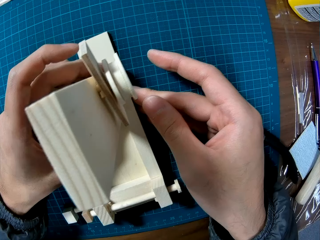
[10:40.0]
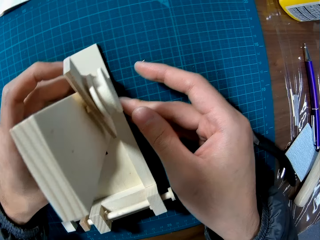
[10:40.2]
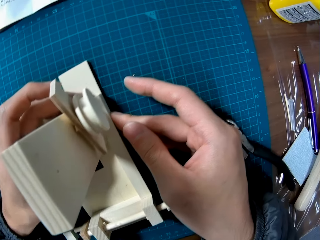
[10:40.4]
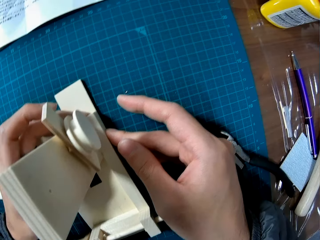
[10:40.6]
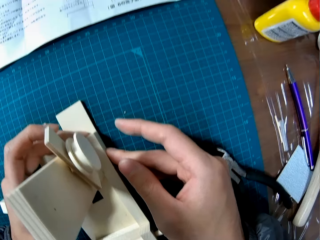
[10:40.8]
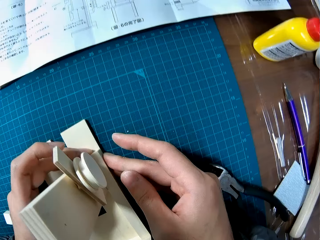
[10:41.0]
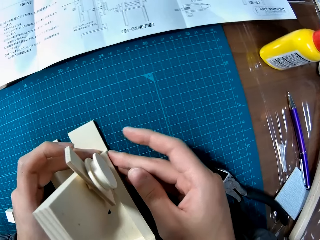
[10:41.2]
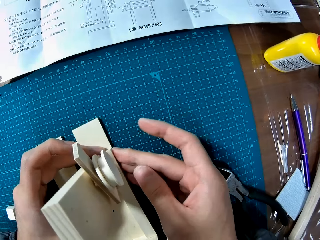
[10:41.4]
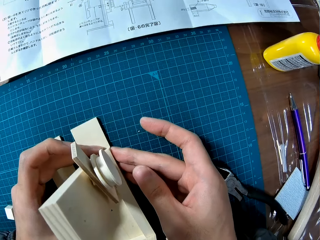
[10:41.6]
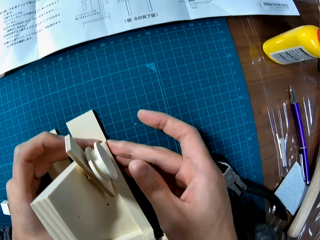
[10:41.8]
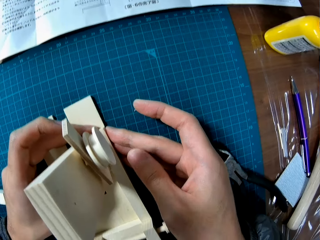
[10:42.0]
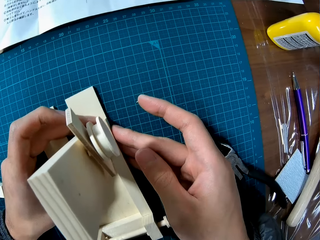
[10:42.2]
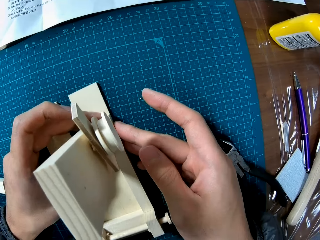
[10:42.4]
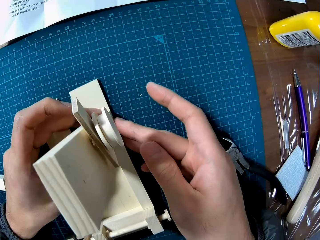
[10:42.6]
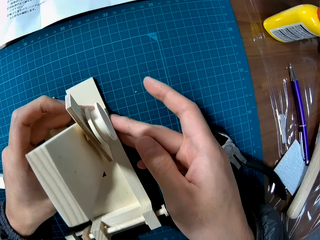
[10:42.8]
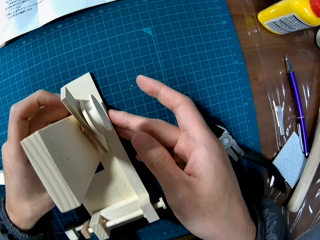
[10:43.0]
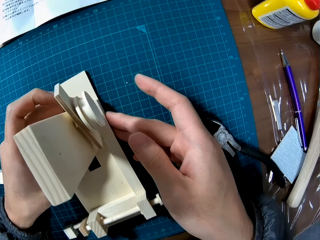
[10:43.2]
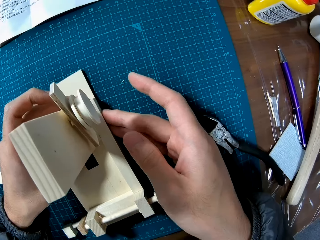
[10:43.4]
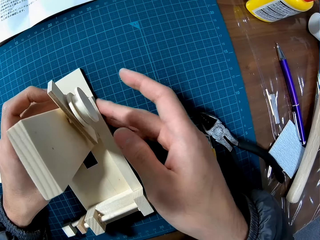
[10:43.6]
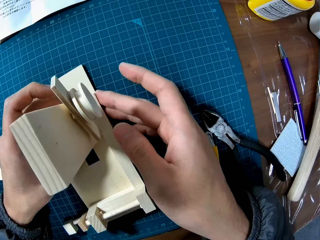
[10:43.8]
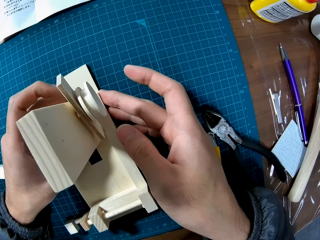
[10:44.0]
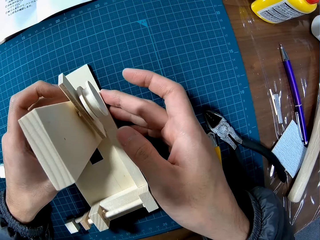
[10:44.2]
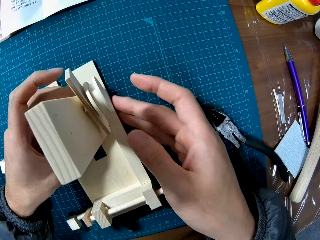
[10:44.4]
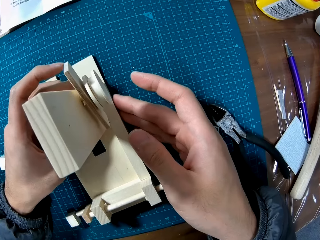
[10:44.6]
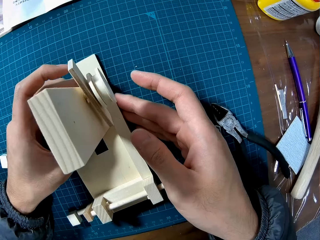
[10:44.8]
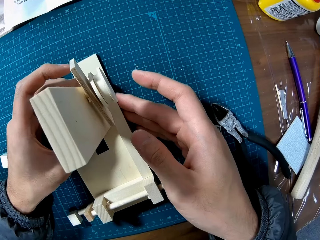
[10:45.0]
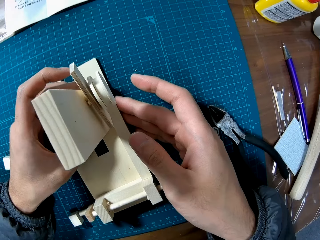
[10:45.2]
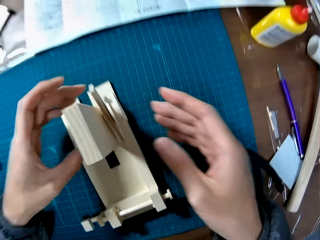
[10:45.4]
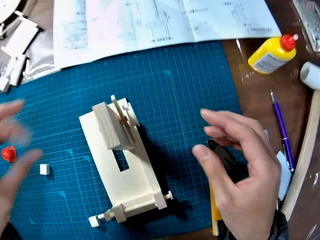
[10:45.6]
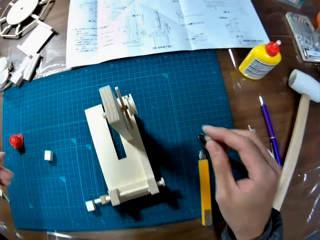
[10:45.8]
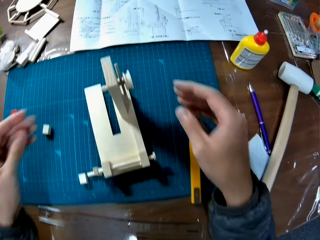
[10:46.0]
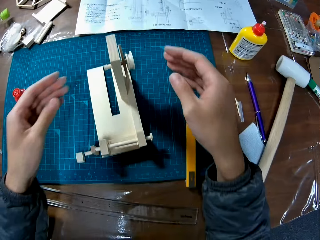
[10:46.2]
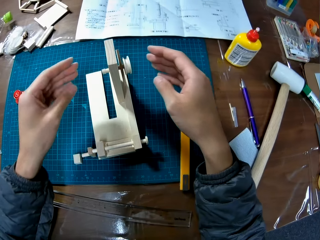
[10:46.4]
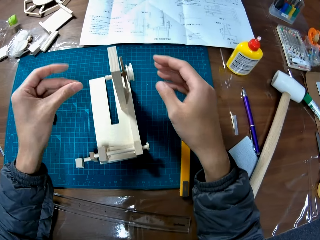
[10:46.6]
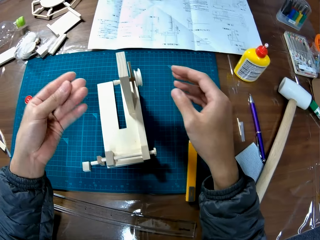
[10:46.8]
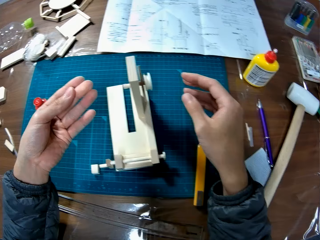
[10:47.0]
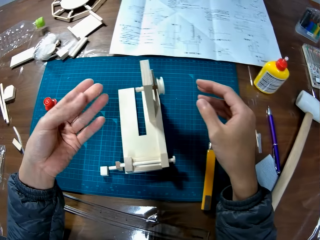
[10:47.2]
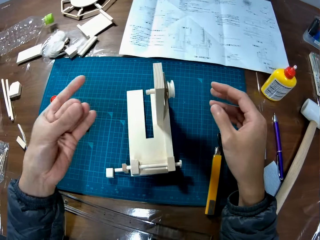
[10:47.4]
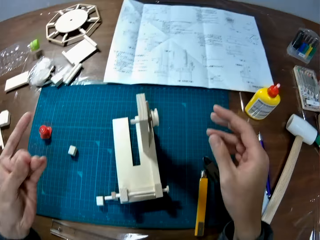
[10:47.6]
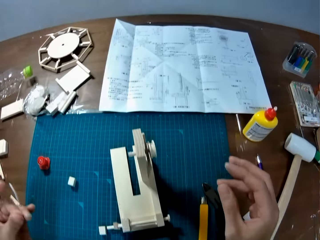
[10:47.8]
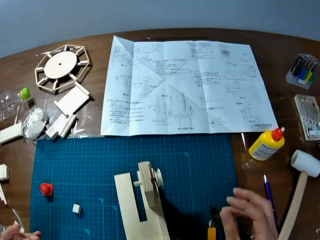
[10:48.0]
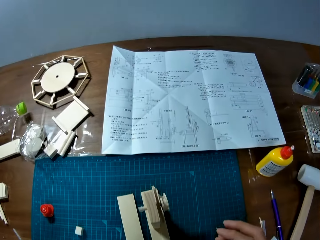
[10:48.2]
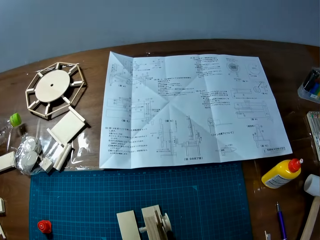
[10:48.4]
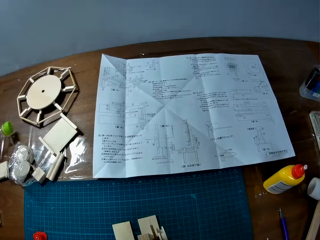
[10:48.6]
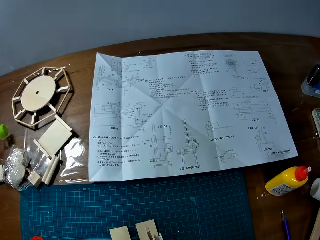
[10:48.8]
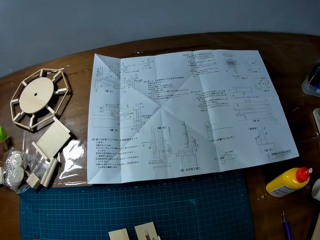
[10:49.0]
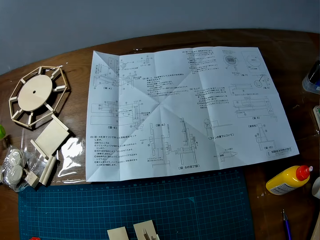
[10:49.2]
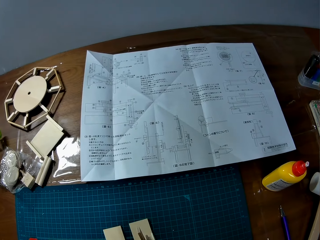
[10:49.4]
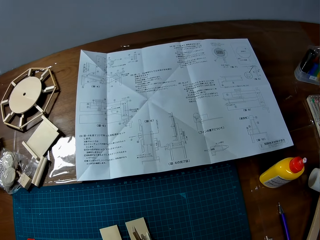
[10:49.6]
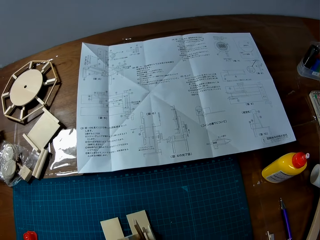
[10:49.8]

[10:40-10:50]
The camera wearer looks at the handcraft.

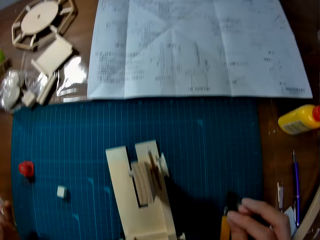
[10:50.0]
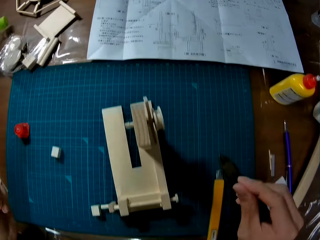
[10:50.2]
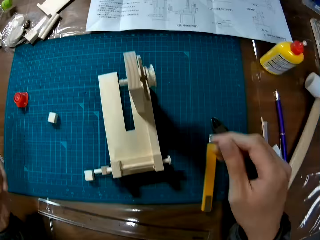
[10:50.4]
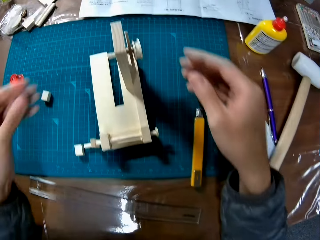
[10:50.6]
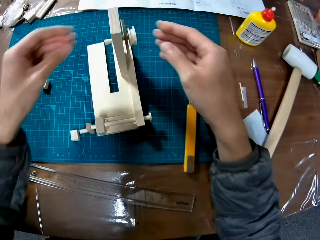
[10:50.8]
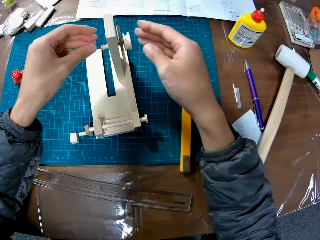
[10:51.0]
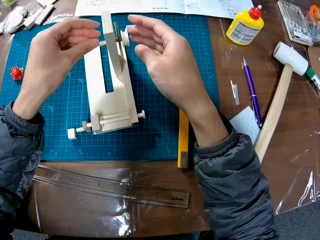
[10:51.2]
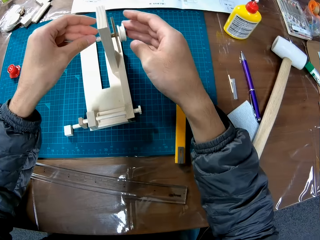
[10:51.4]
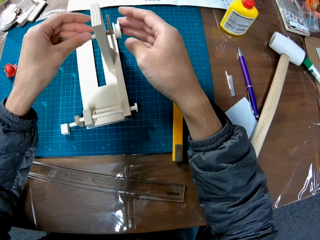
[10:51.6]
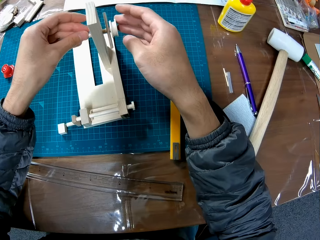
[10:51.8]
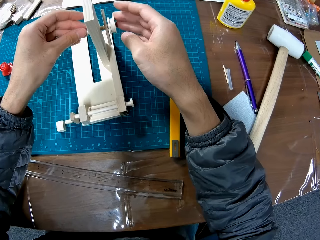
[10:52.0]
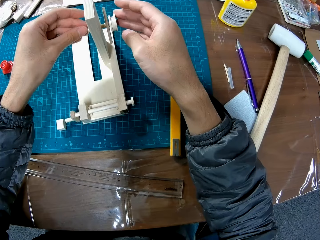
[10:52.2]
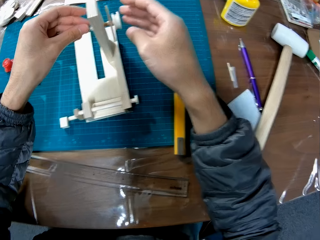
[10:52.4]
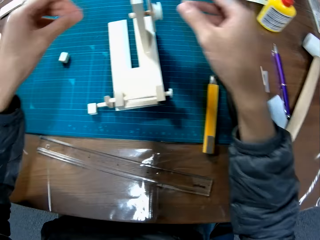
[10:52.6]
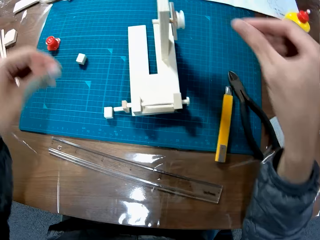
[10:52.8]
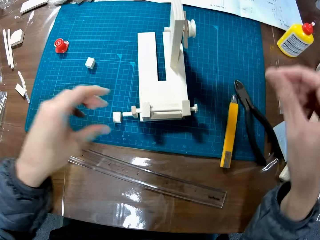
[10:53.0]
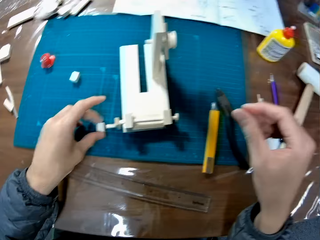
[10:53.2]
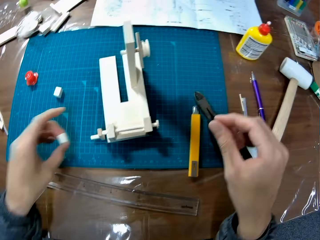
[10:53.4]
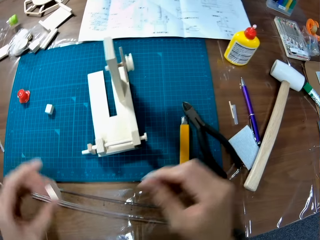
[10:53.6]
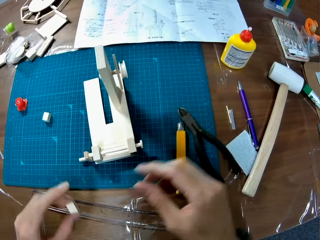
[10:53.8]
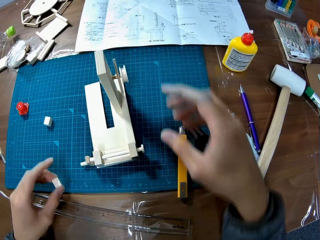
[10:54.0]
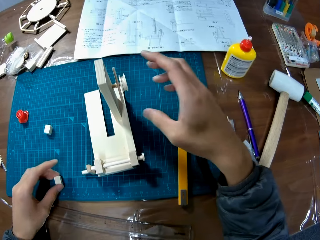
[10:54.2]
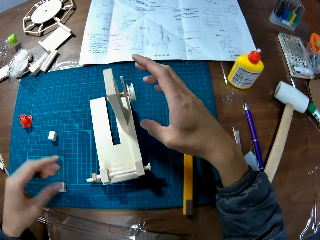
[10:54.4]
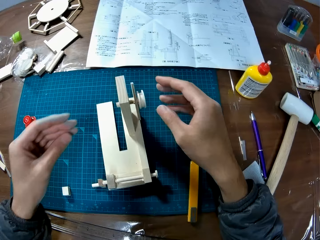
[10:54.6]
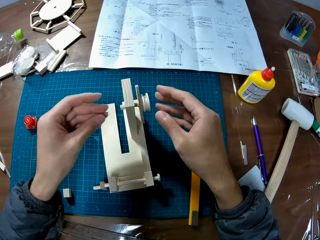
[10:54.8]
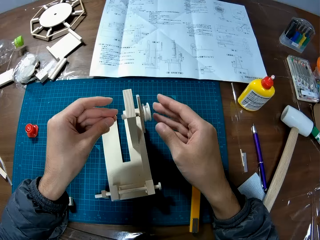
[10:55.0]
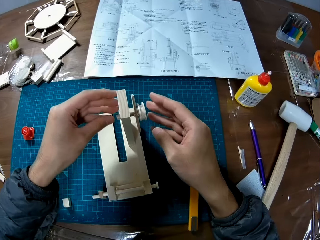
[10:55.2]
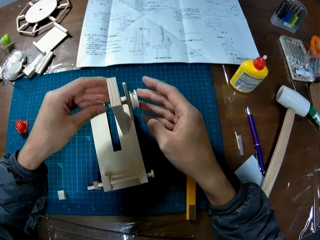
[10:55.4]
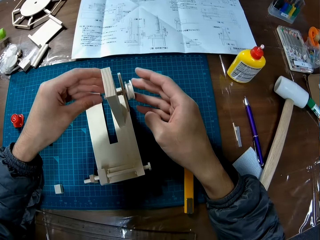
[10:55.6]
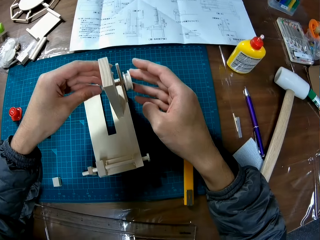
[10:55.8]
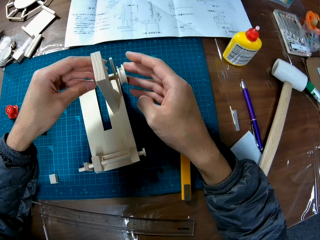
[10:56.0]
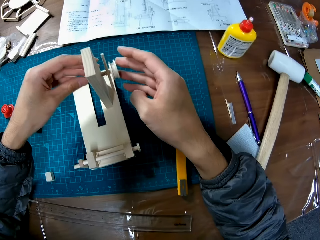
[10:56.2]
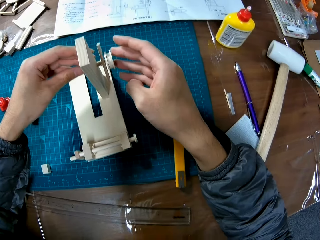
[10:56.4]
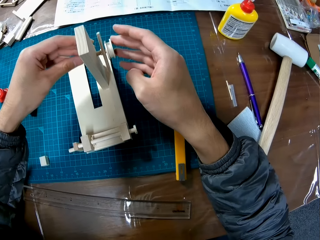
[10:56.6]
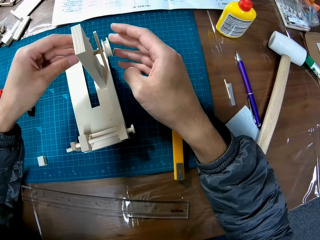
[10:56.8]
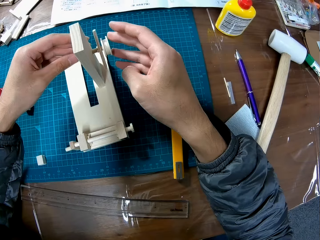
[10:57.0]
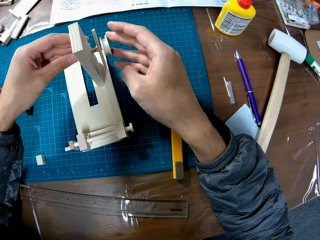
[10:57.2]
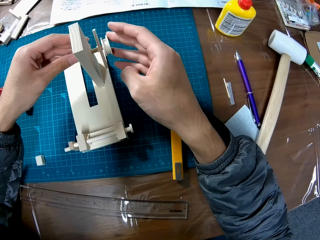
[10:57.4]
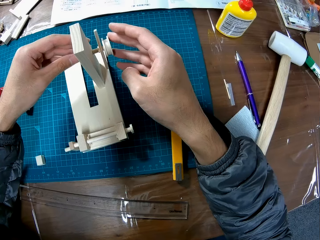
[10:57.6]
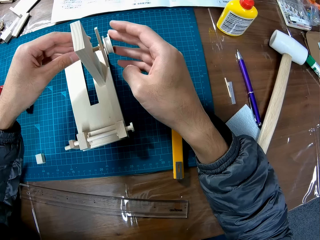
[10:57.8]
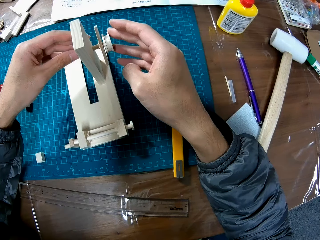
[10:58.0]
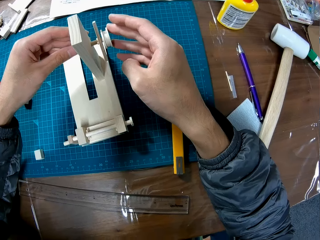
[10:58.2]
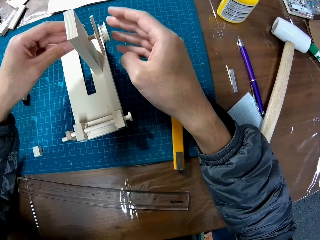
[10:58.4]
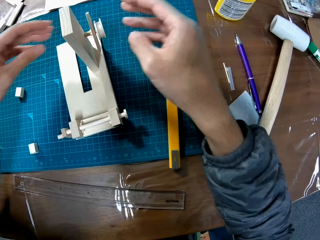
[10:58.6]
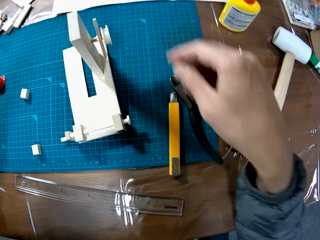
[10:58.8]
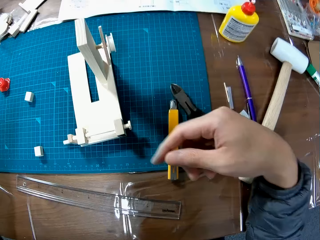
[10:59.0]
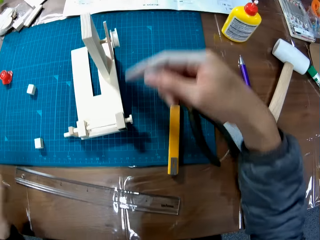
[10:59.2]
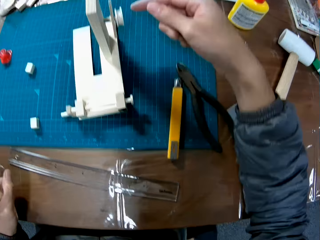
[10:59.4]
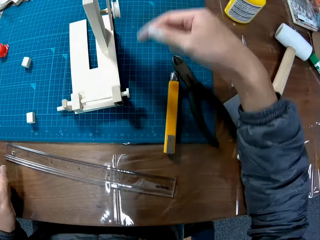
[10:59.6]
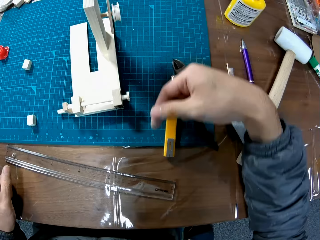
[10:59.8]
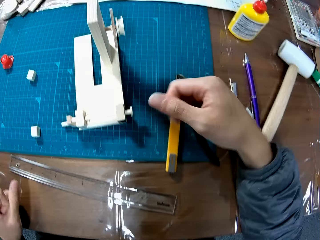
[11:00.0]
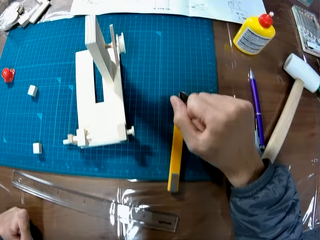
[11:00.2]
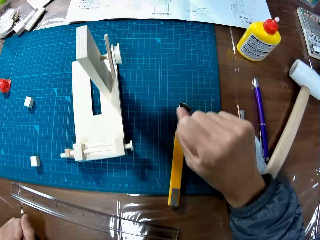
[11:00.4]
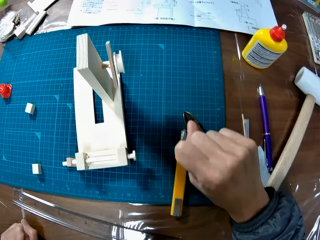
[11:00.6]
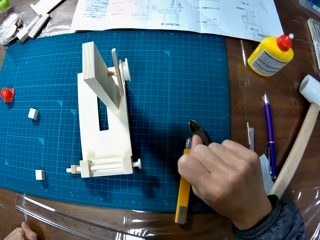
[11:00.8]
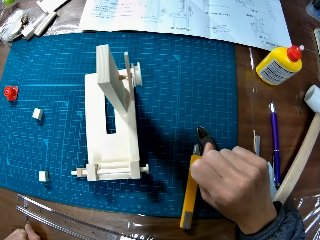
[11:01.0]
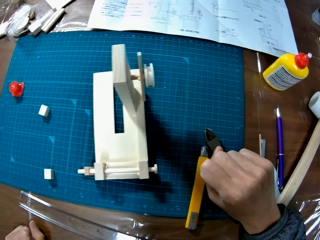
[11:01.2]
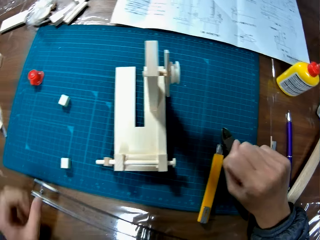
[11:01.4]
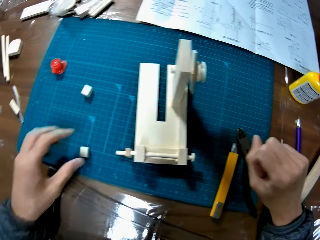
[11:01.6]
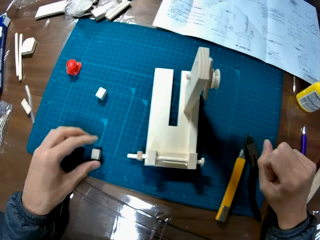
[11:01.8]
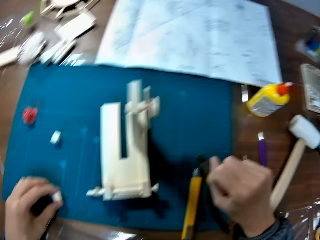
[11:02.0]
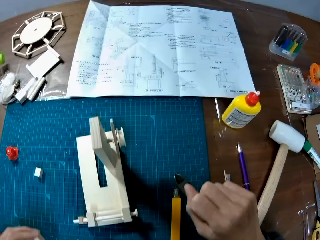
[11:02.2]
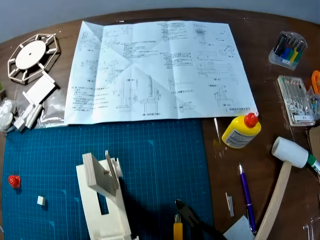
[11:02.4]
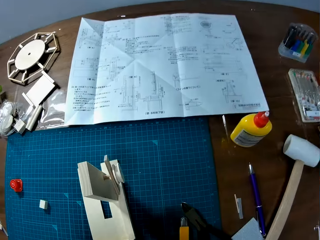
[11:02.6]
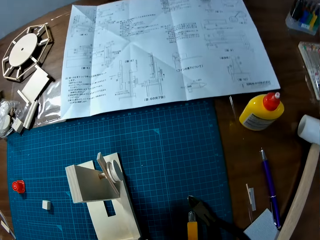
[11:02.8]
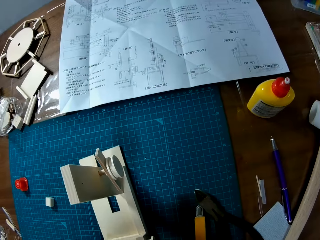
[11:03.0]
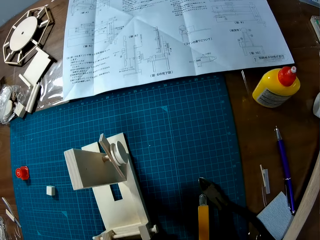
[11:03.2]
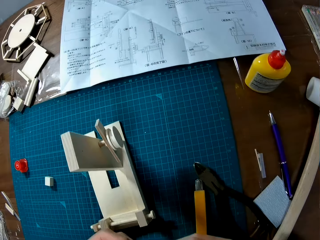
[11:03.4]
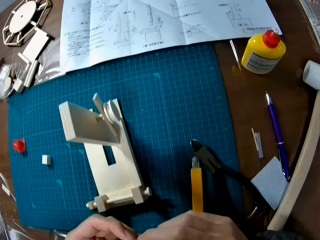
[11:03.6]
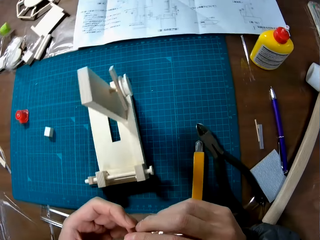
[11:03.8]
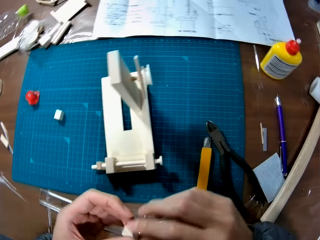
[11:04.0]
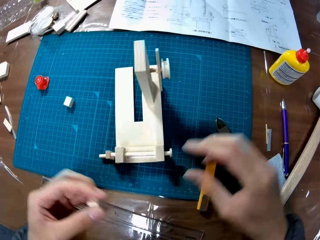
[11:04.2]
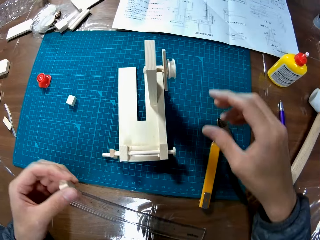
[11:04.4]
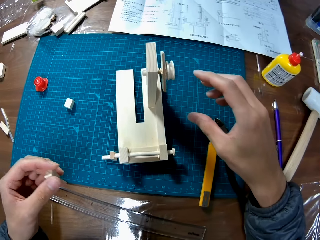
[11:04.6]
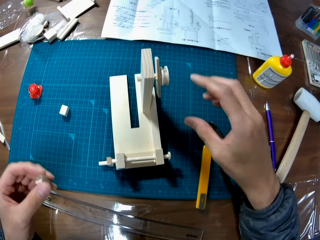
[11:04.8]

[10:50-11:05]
The camera wearer fixes the handcraft. He picks up a piece of wood on the table with his left hand. He drops the piece of wood on the table. He adjusts the craft. He holds the handcraft. He gesticulates with his right hand. He picks up the piece of wood on the table with his left hand.
